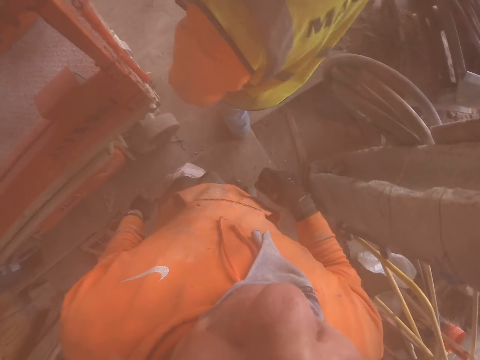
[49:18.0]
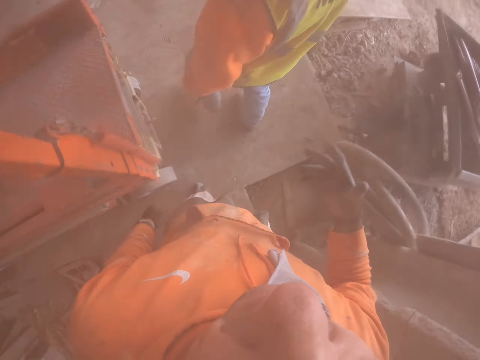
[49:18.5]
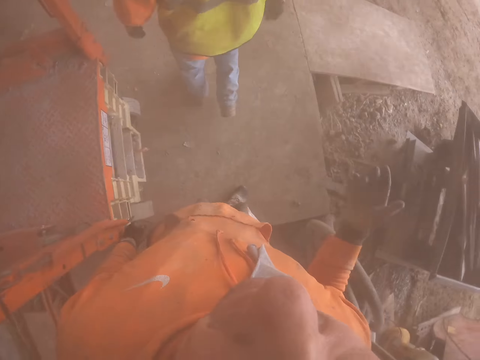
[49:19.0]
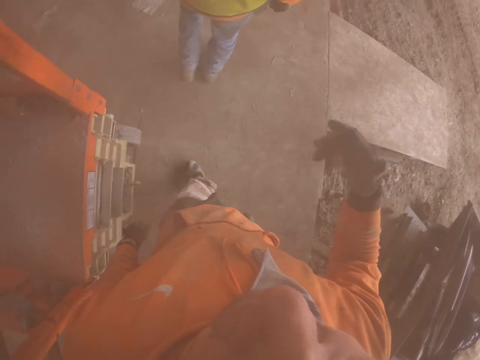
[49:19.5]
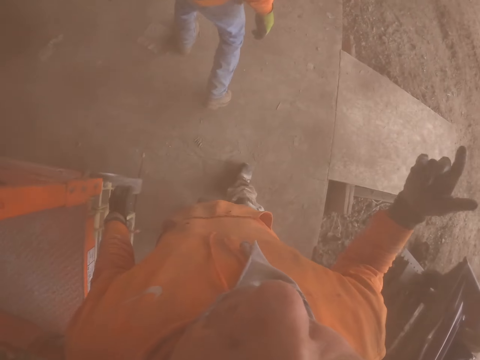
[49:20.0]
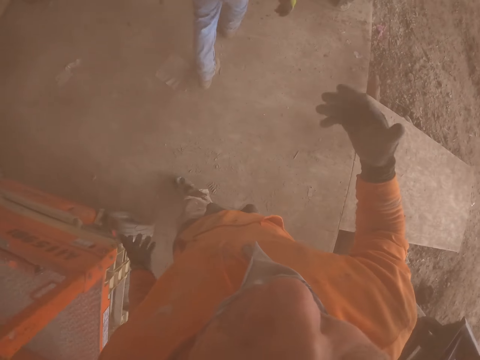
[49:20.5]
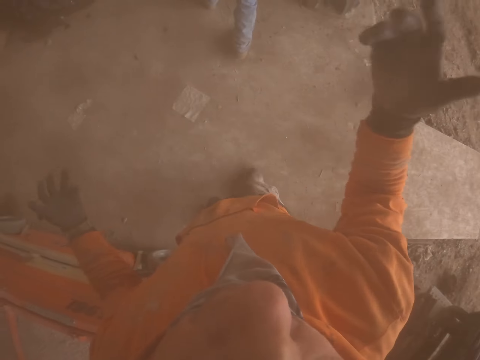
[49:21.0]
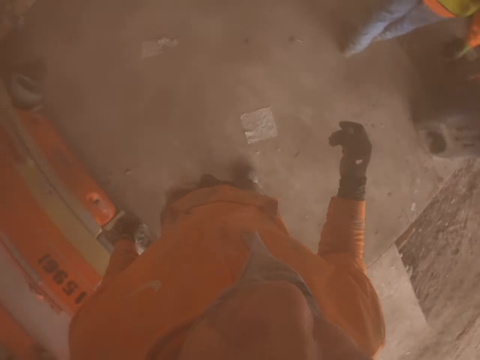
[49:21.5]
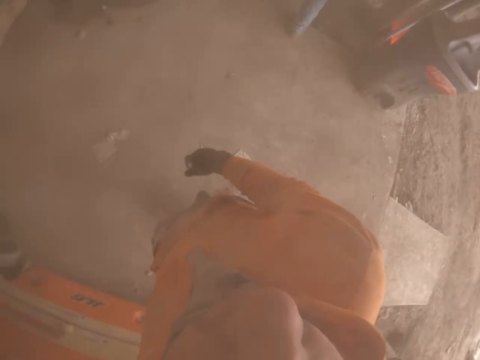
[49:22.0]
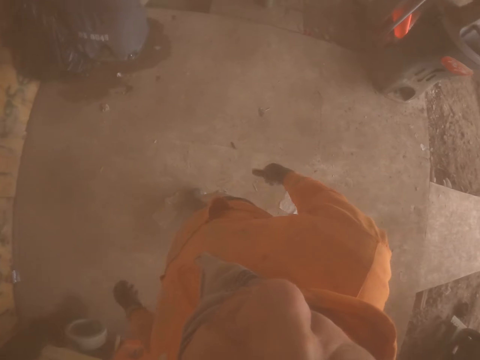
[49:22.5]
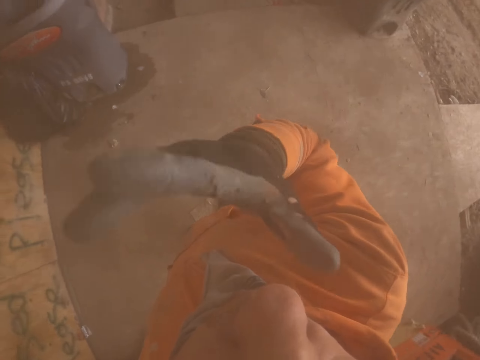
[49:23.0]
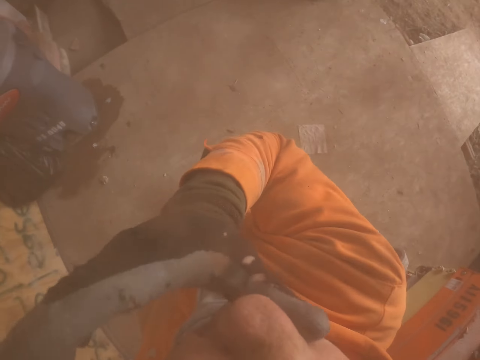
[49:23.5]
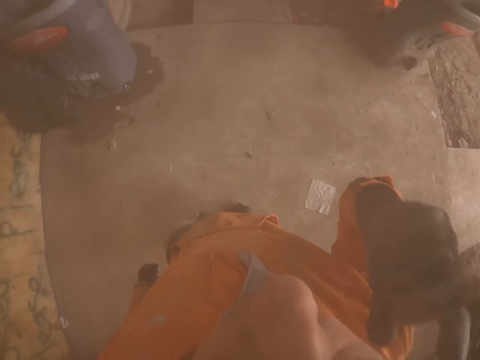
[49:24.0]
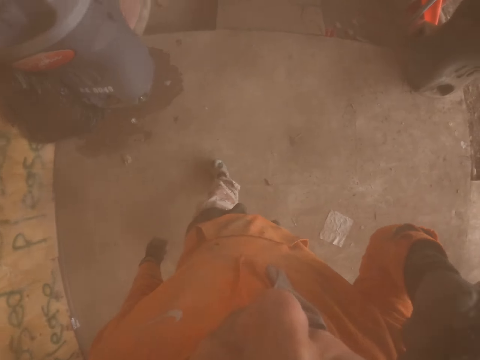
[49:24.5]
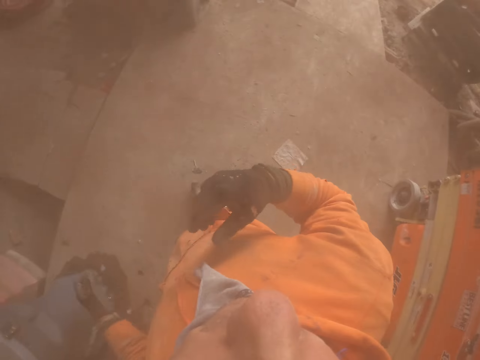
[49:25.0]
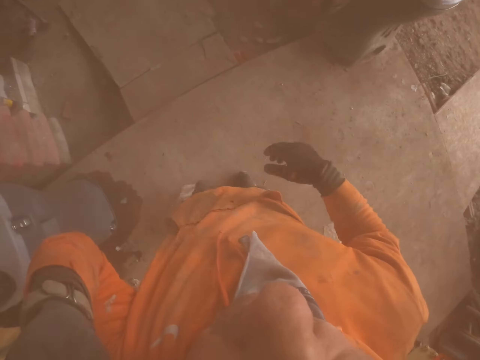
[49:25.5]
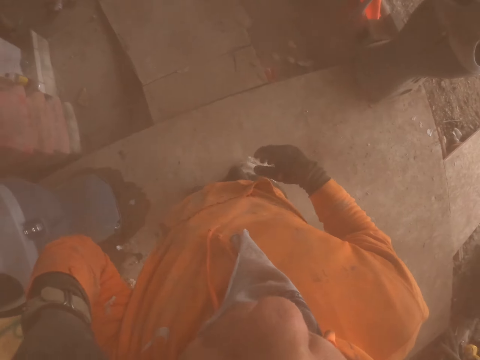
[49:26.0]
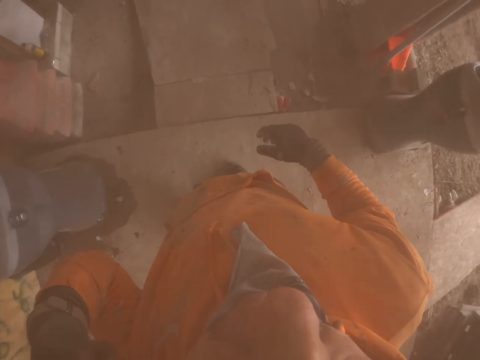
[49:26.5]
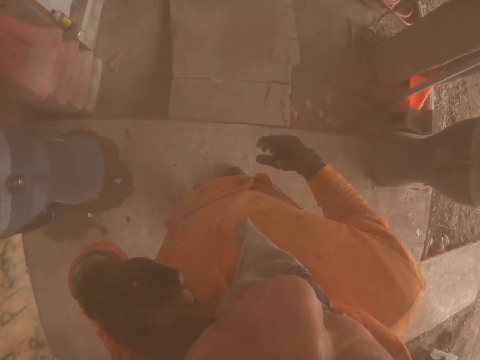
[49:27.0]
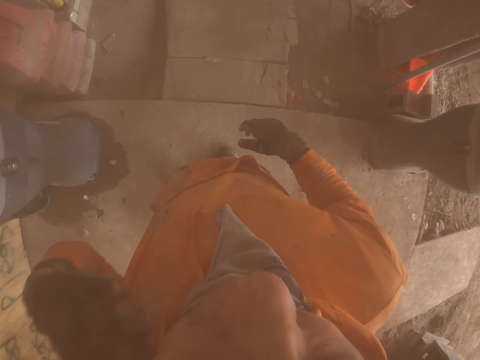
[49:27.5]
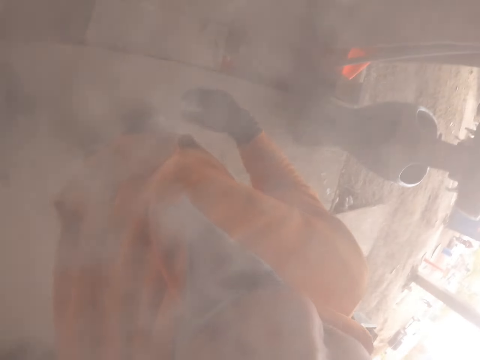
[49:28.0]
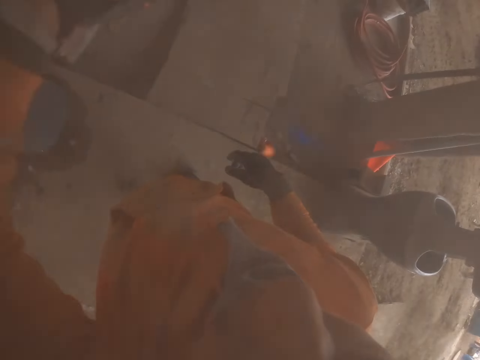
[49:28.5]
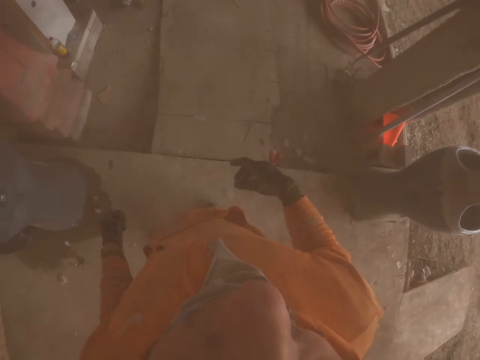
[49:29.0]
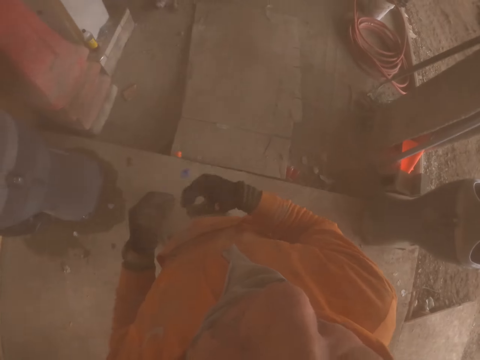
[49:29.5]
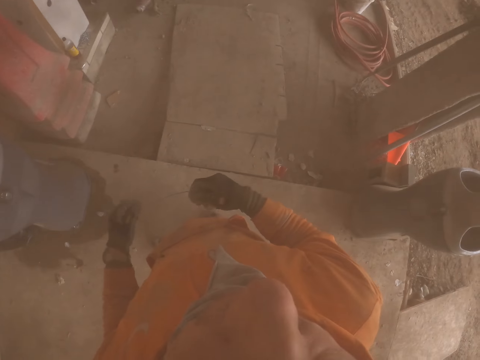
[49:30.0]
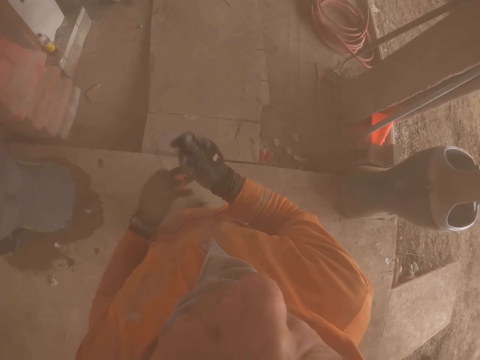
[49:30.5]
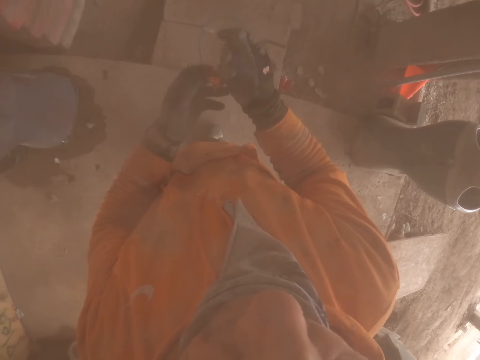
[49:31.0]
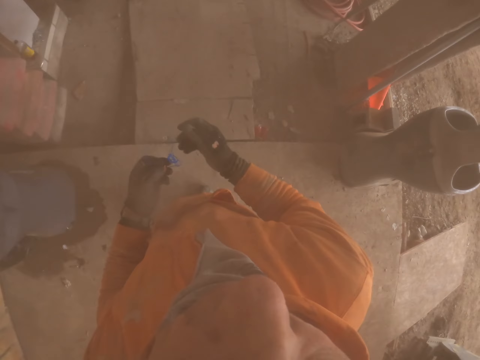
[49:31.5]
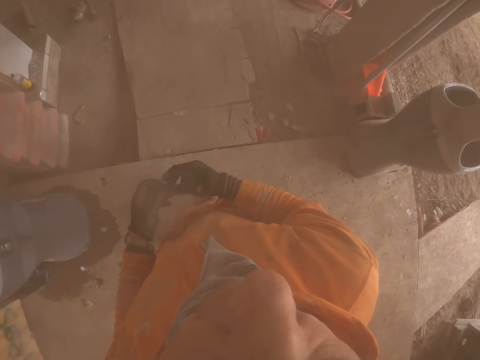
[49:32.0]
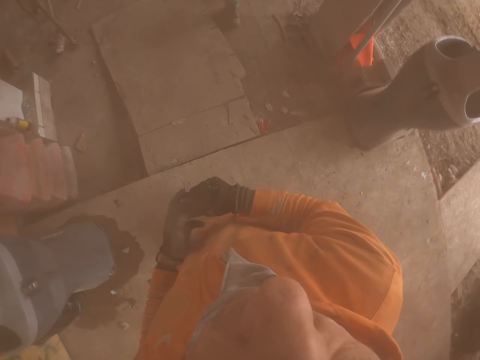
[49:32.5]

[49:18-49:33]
The camera wearer wipes his face.

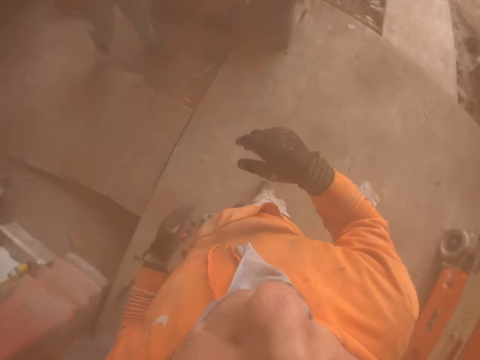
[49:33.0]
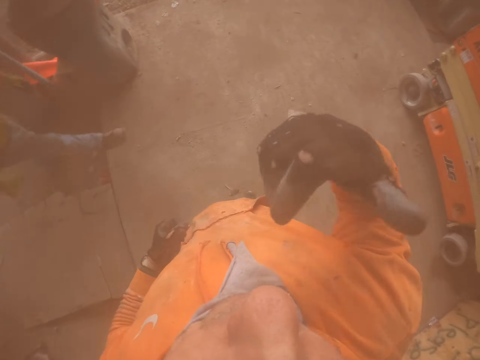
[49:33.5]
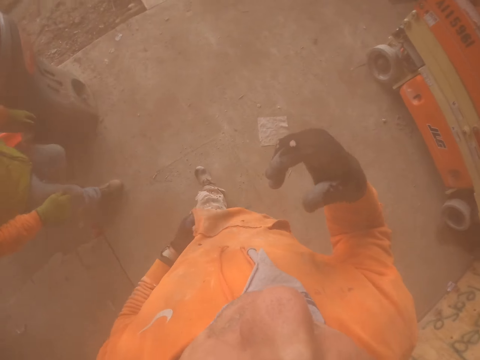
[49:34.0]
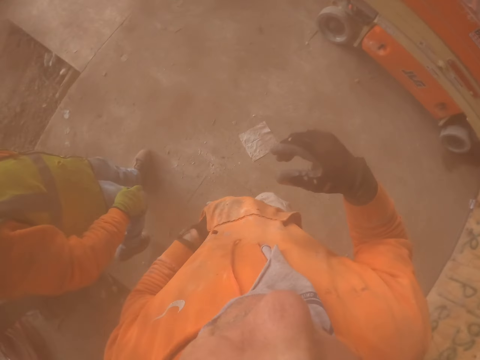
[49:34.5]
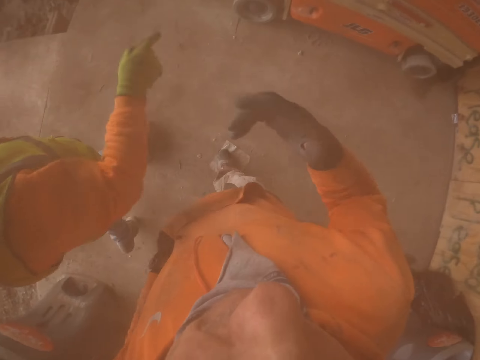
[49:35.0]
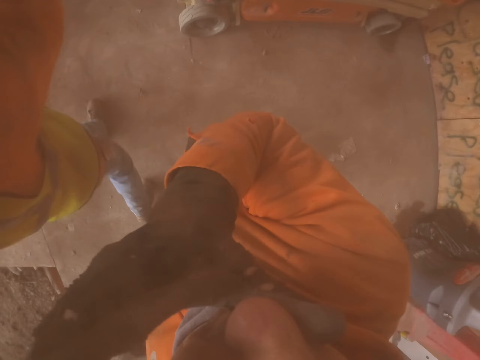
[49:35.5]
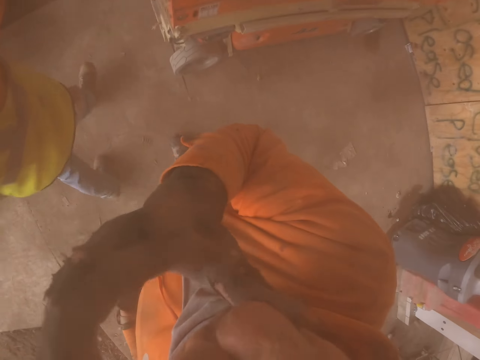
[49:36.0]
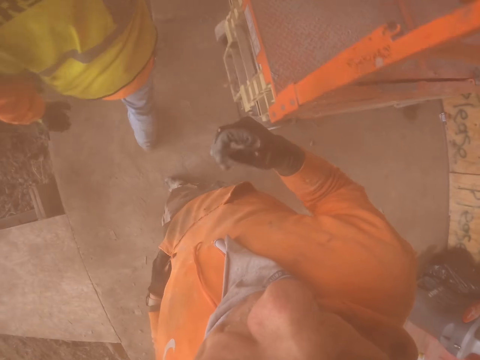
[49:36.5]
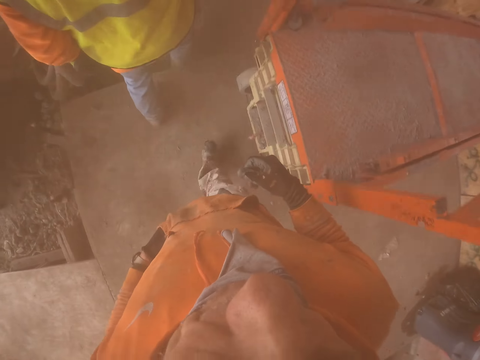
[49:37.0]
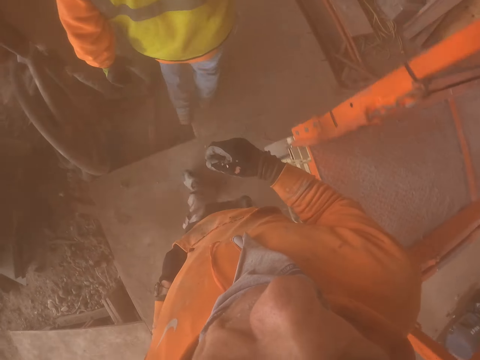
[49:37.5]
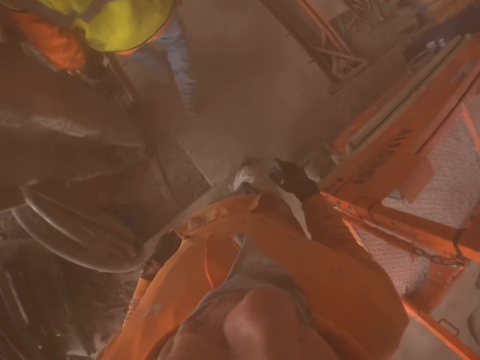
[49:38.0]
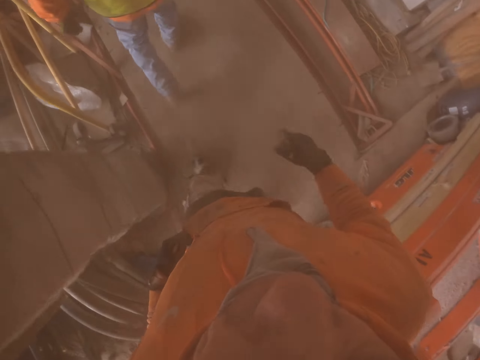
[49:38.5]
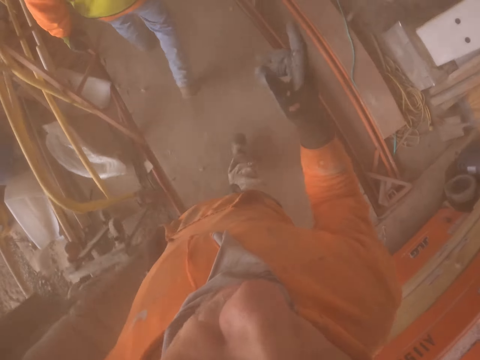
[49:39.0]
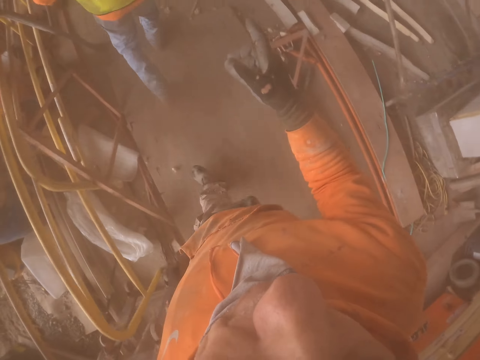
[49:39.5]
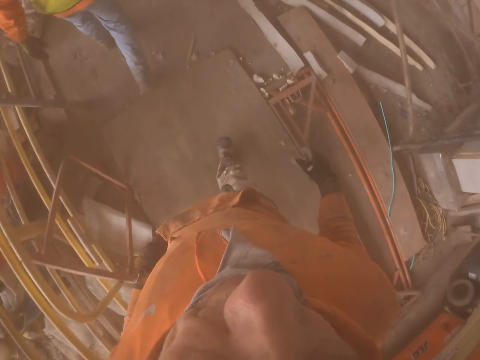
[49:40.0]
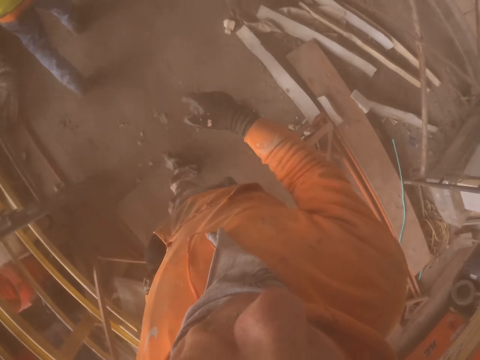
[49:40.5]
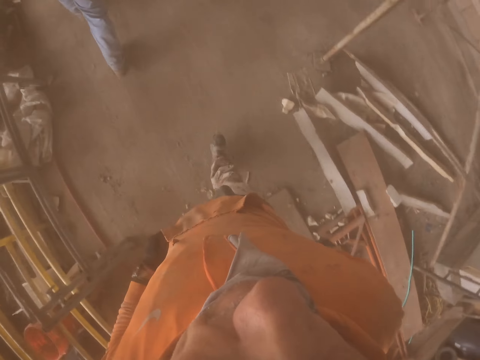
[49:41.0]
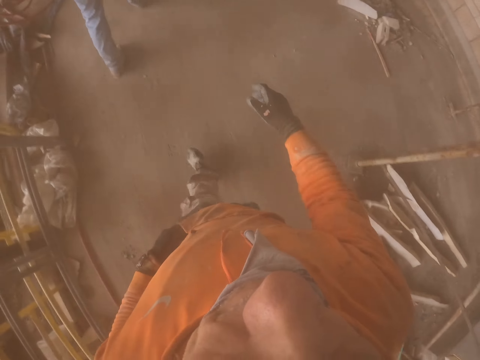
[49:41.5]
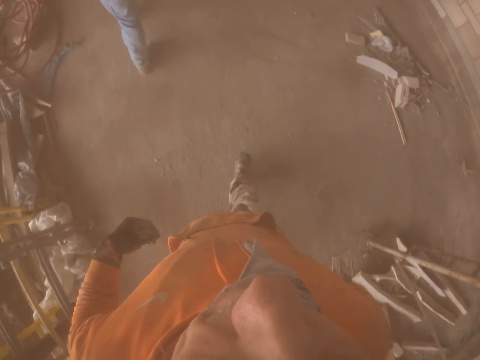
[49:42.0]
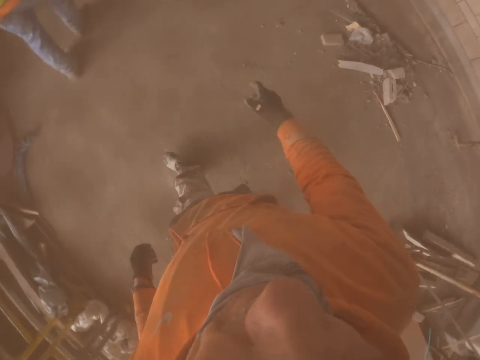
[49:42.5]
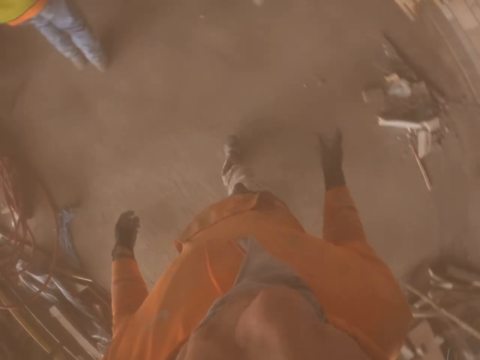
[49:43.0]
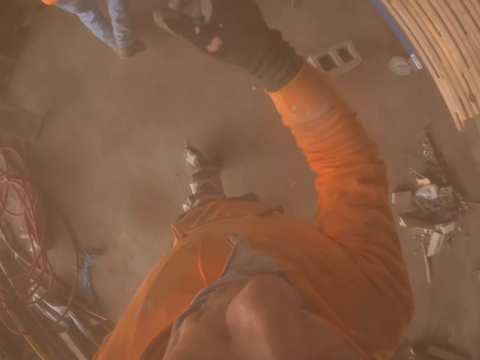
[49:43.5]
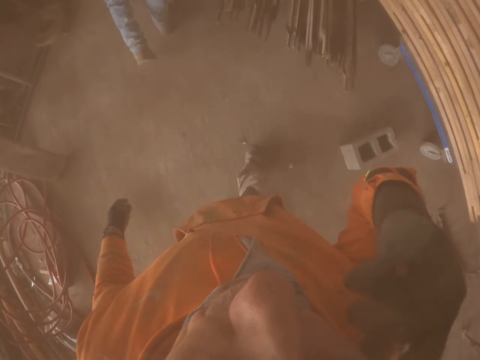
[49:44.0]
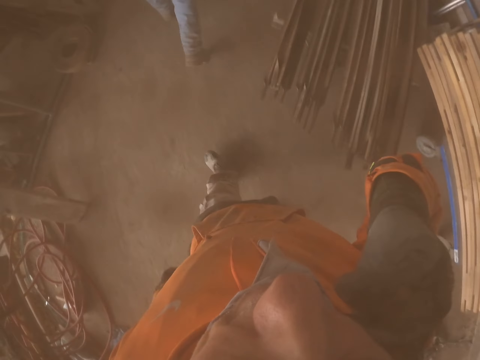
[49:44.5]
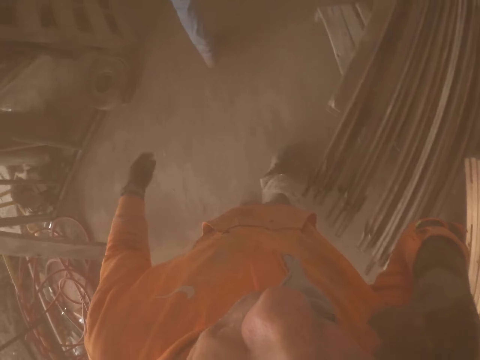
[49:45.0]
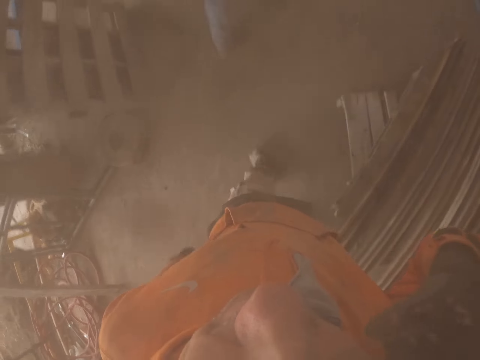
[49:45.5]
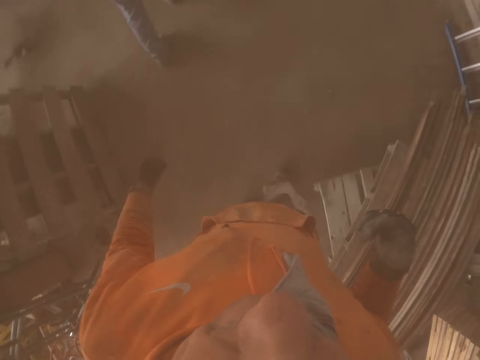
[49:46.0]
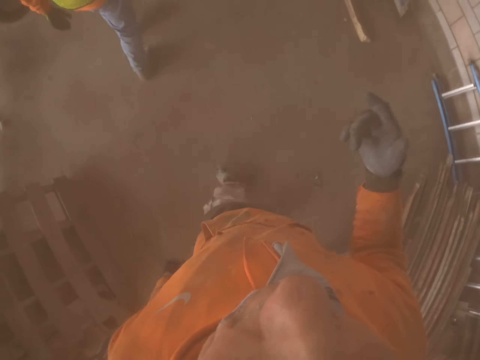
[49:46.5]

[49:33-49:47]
The camera wearer walks around with a person.
